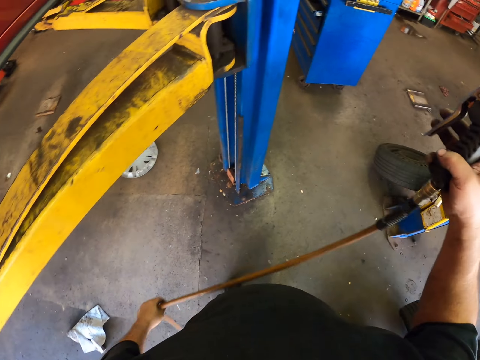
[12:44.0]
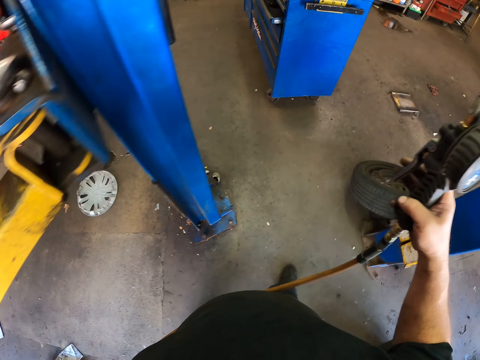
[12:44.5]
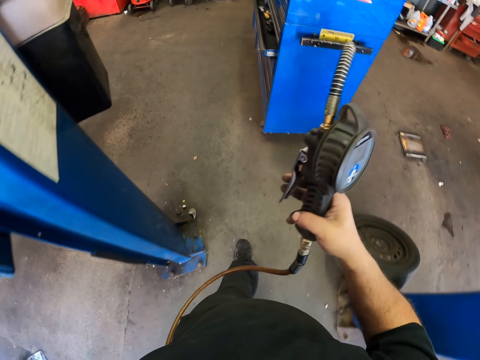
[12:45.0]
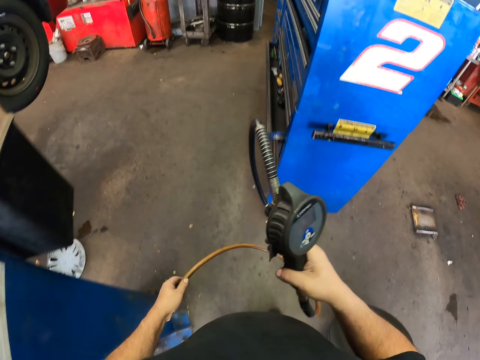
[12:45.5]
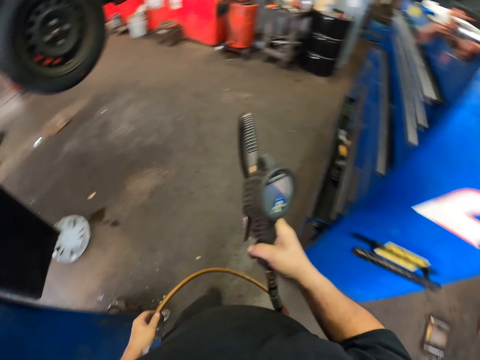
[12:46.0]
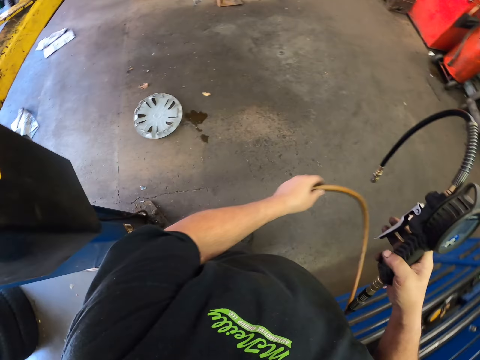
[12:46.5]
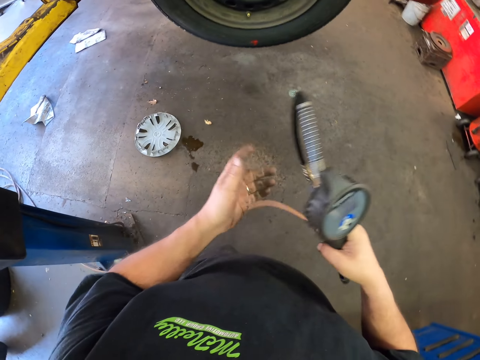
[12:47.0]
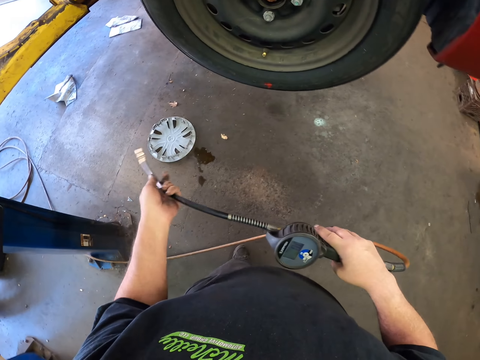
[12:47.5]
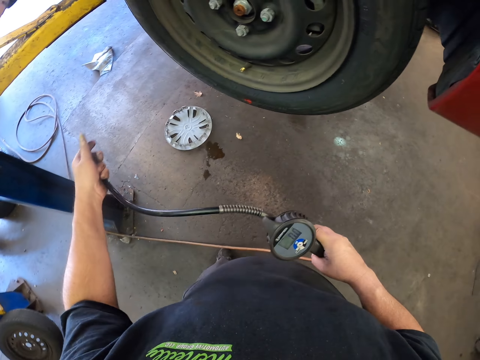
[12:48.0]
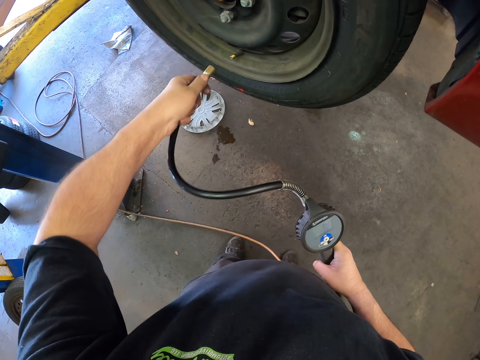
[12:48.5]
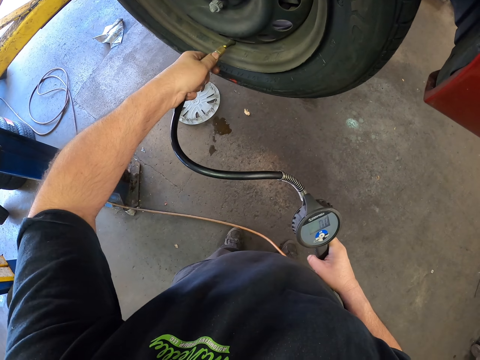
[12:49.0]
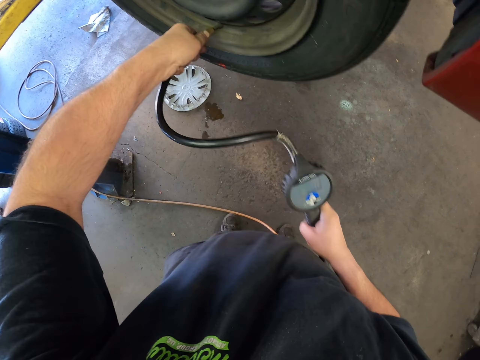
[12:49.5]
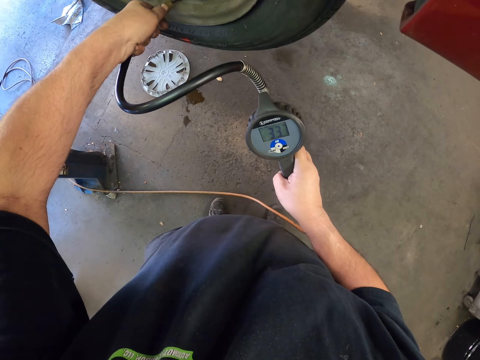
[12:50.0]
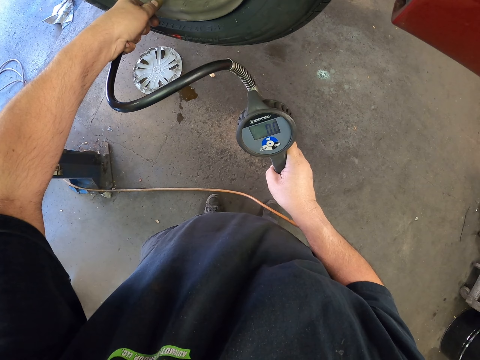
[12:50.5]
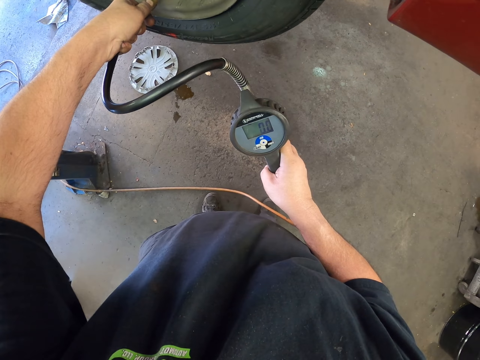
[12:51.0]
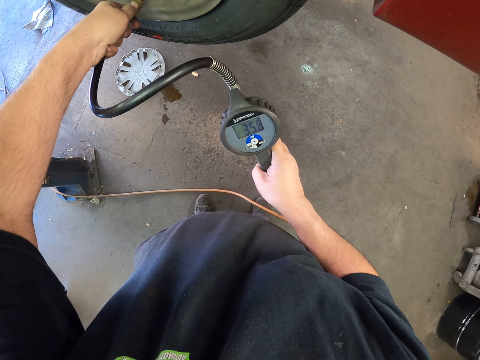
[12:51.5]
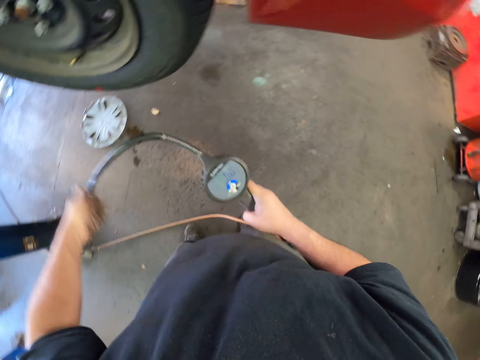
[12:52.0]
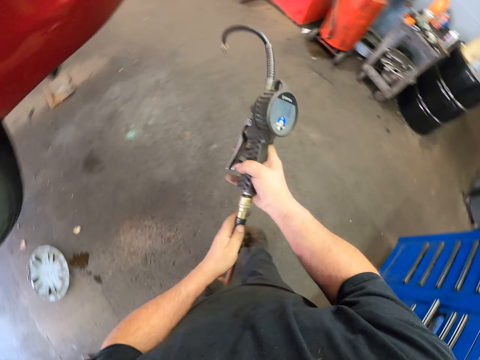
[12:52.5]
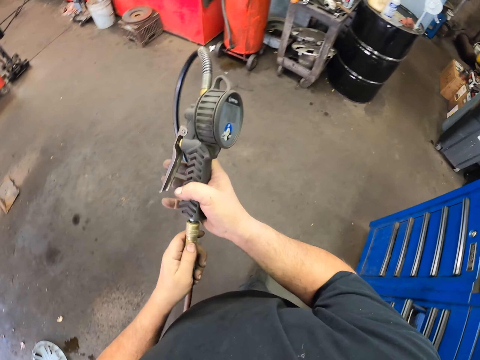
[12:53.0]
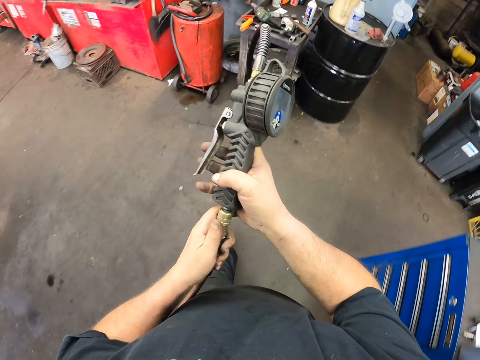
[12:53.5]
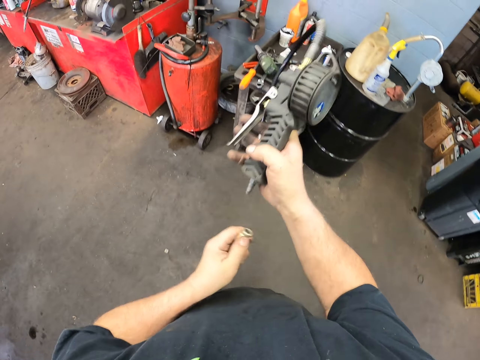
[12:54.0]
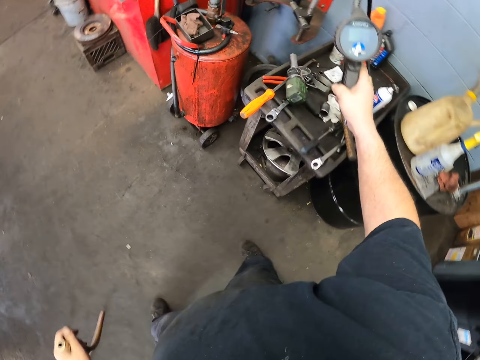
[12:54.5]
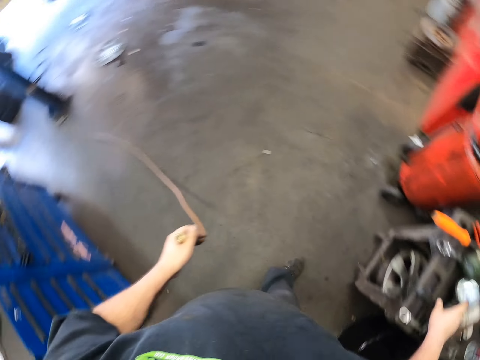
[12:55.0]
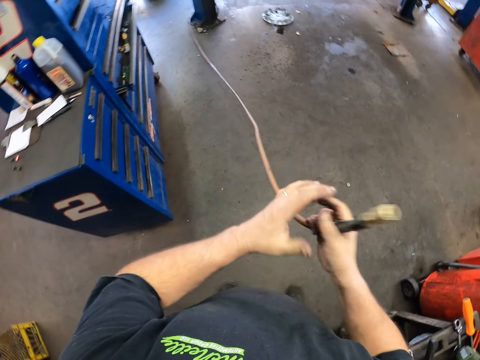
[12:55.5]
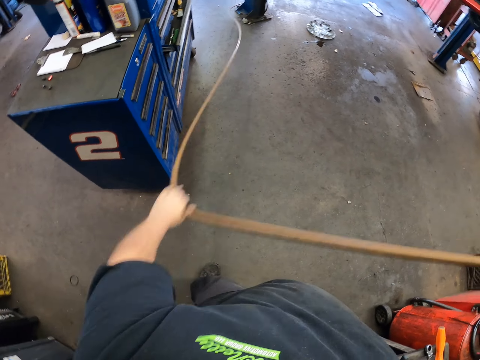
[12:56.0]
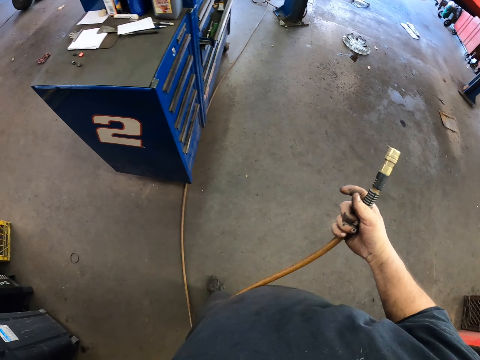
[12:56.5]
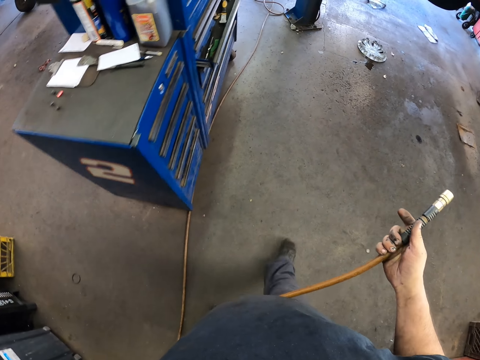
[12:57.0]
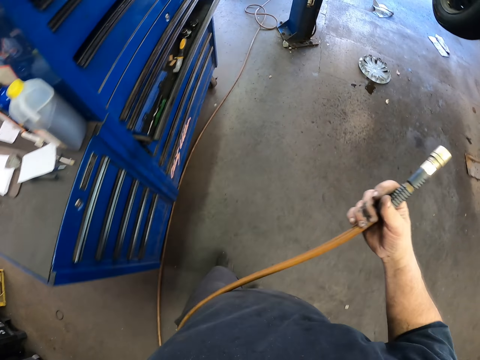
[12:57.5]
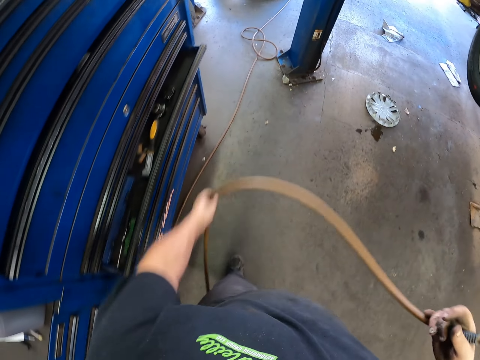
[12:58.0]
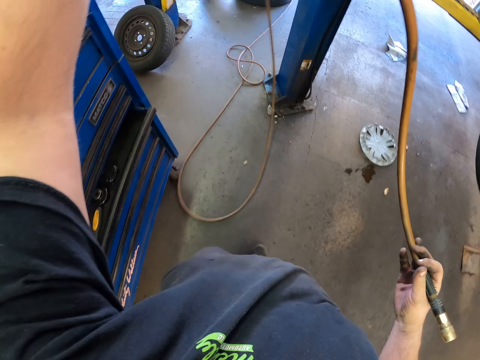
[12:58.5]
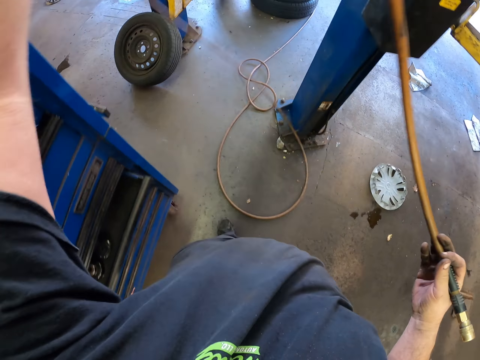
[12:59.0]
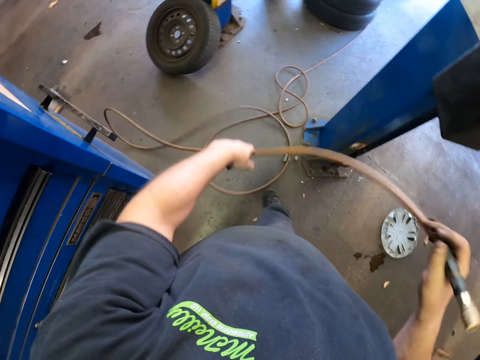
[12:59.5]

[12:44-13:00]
The camera wearer fixes the tire inflator gun with pressure gauge or tire pressure on the tire. They add pressure to the tire. They remove the tire pressure from the tire. They walk around the working area carrying the tire pressure along. They remove the cable from the inflator gun with pressure gauge. They put the tire pressure on the workshop table. They pull the tire pressure pipe. They walk around the garage.

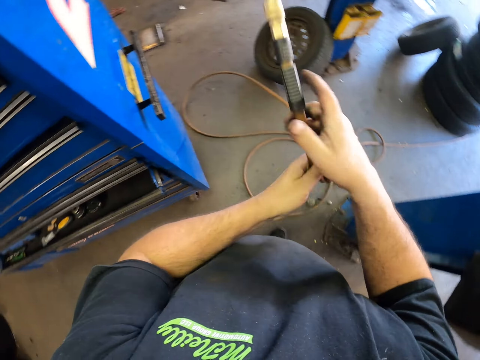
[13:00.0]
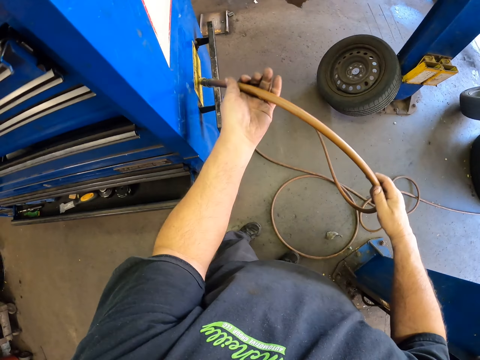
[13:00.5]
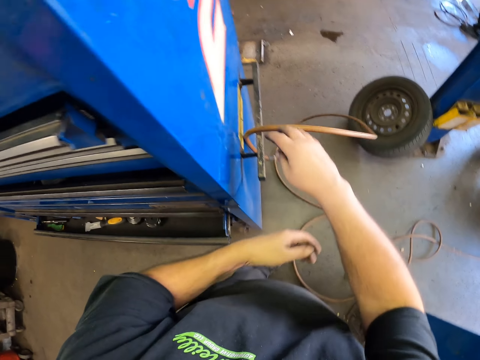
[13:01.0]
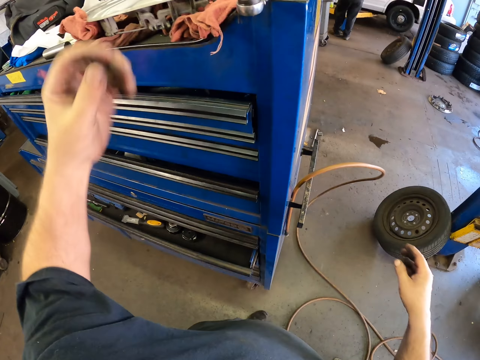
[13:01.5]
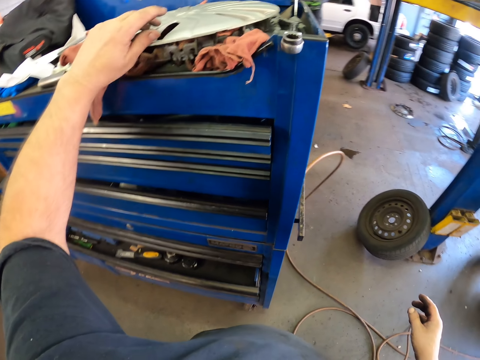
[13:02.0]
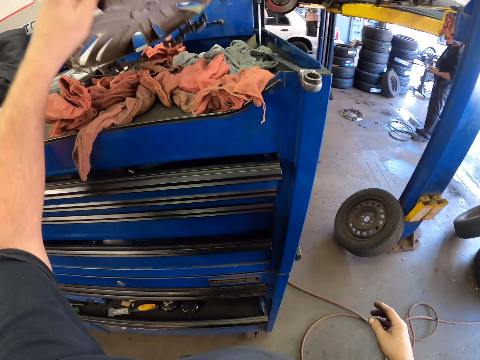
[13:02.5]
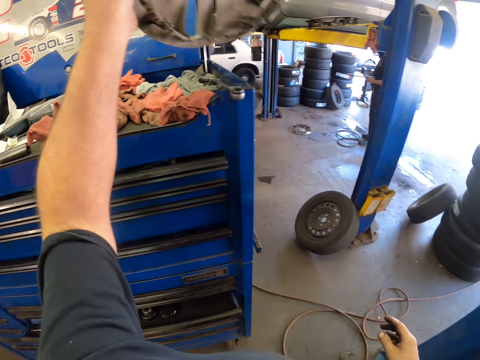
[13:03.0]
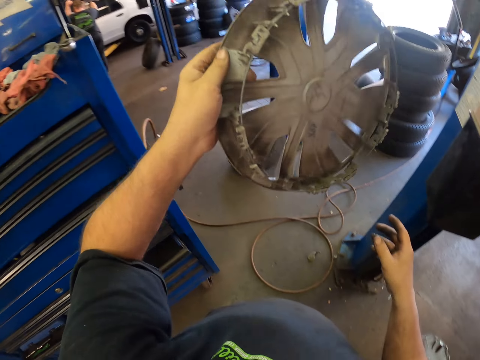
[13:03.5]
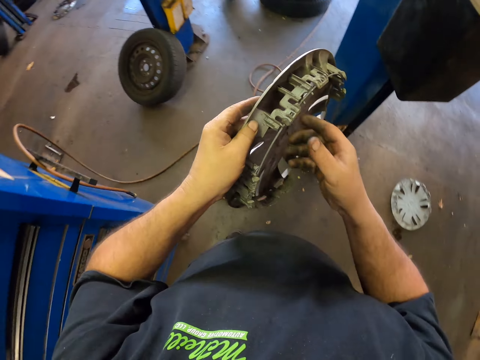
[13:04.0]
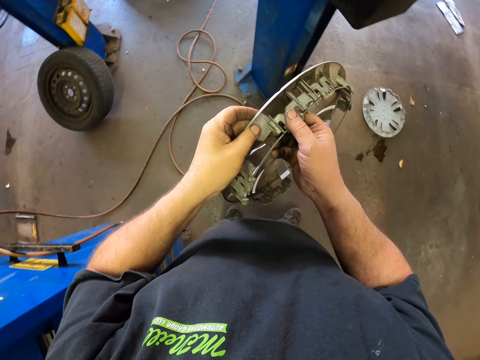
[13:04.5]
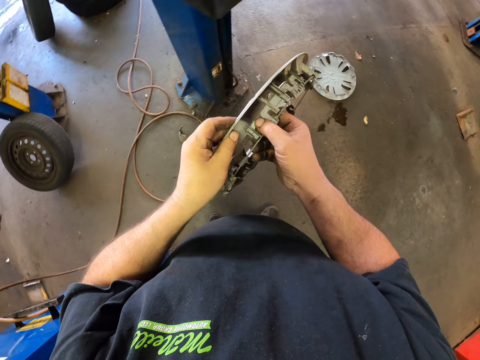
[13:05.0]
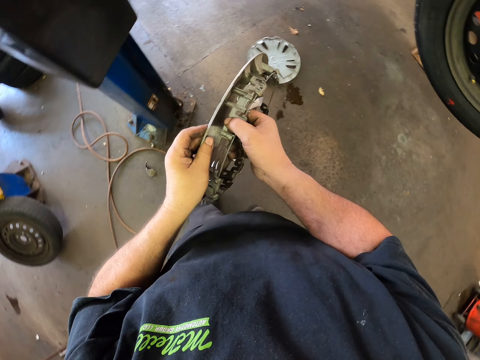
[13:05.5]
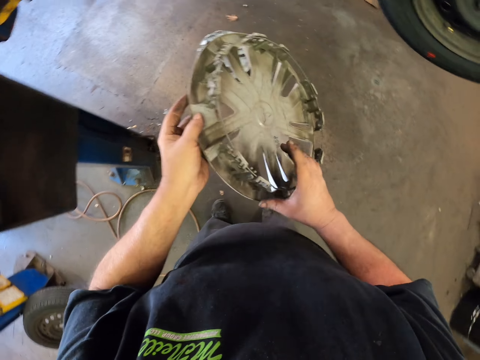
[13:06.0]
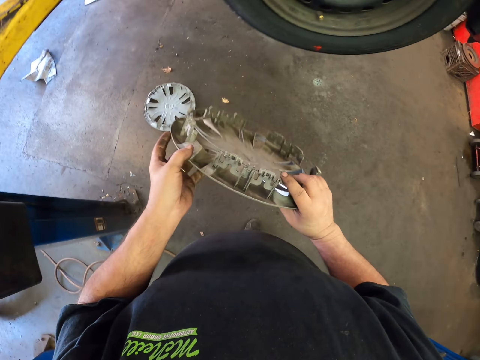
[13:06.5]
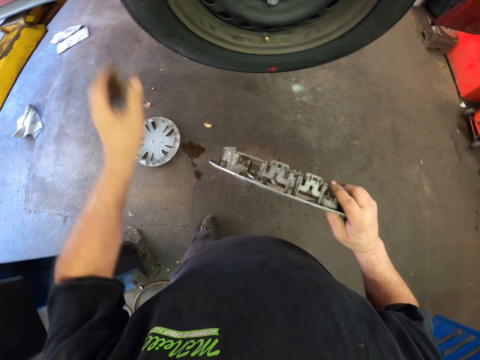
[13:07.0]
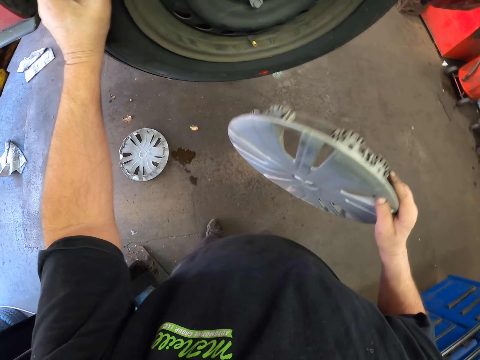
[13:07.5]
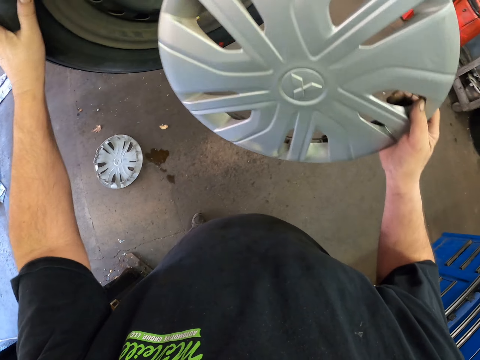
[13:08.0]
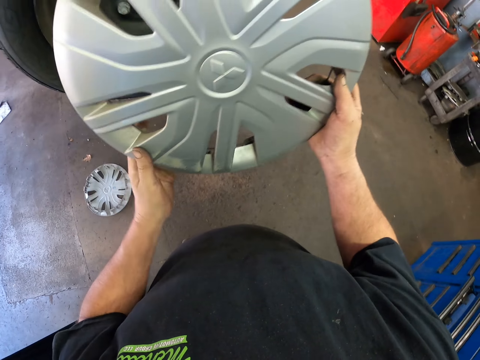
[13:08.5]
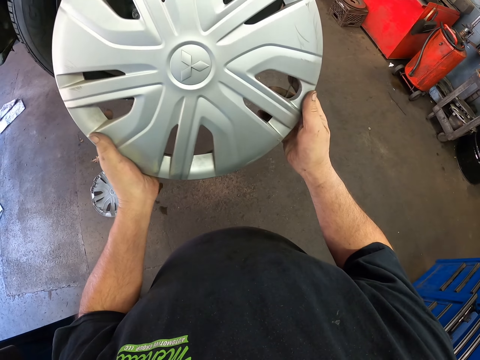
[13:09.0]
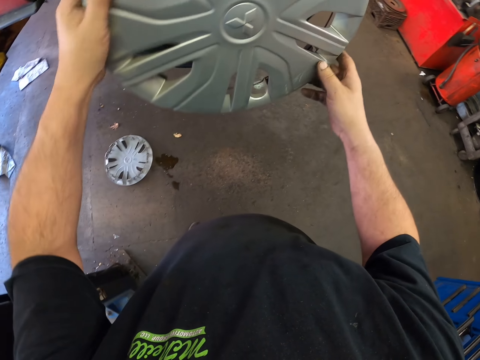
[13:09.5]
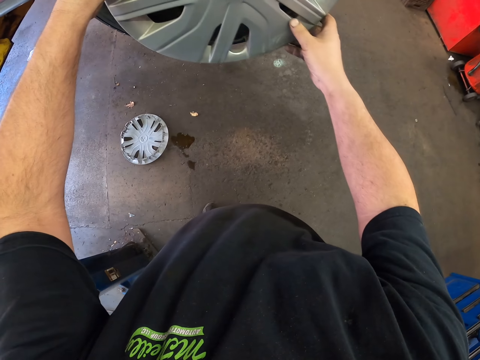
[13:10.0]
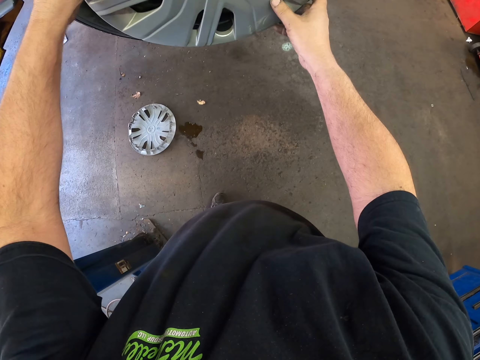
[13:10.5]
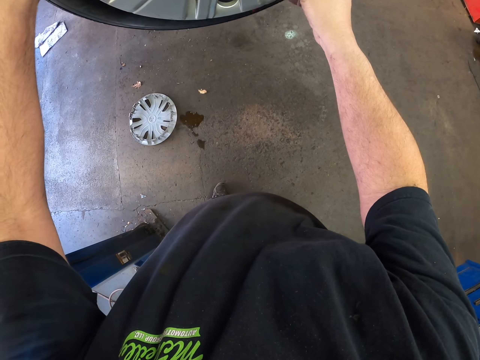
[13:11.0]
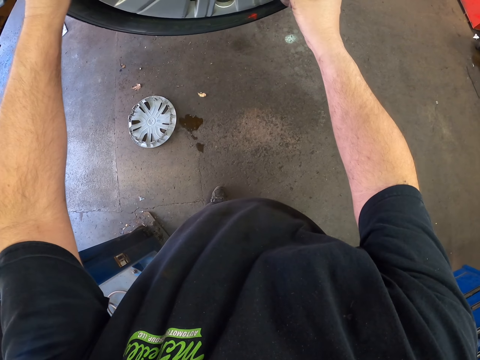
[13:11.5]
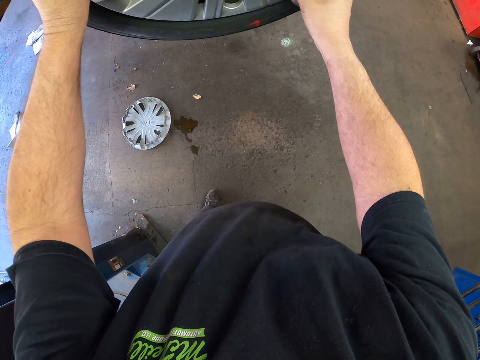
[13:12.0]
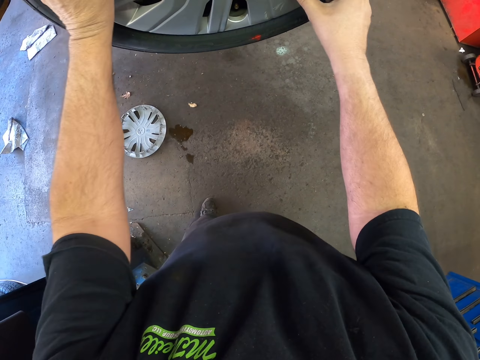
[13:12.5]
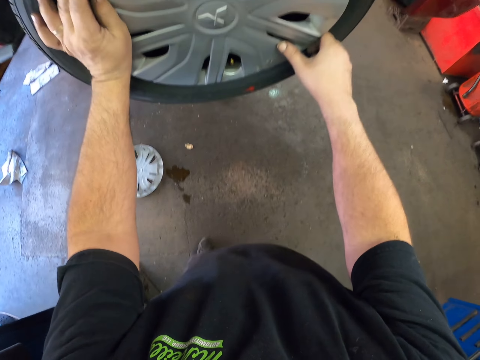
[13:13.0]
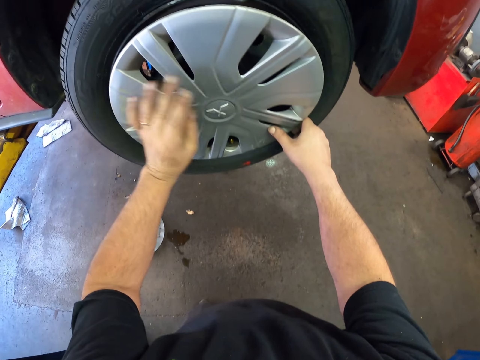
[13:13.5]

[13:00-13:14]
The camera wearer hangs the cable. They put the tire pressure at the blue cupboard. They pick up the rim cover. They walk around the garage. They fix the rim cover to the rim.
